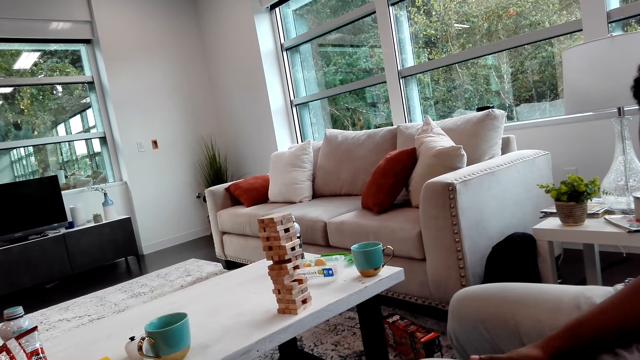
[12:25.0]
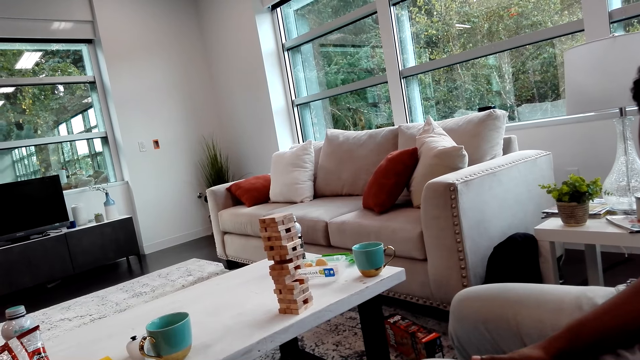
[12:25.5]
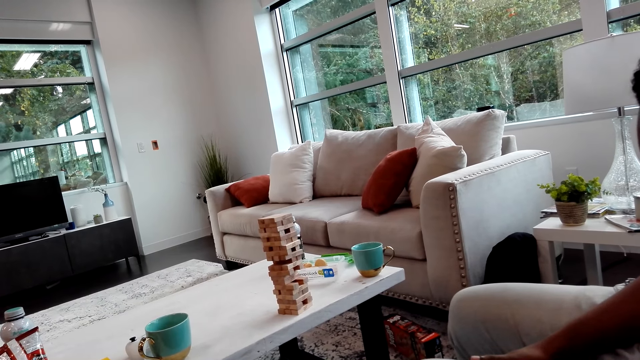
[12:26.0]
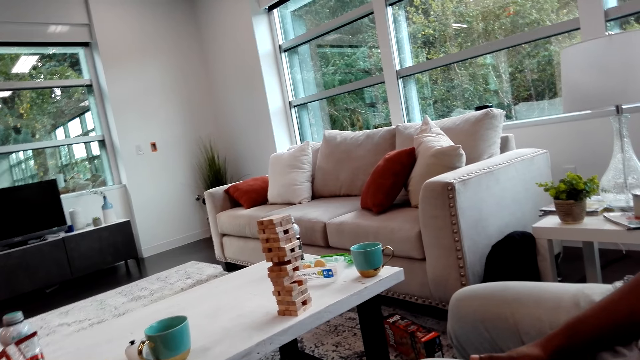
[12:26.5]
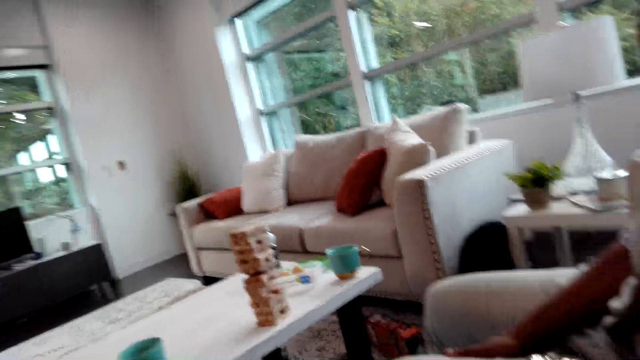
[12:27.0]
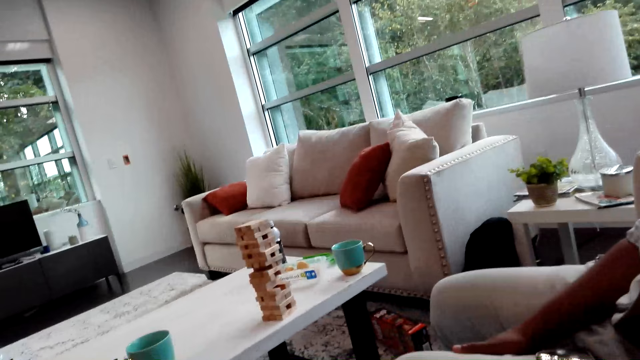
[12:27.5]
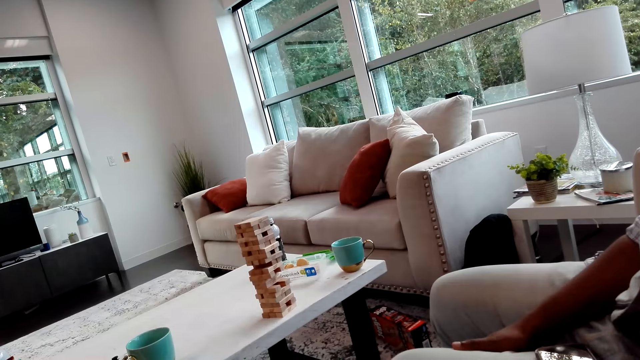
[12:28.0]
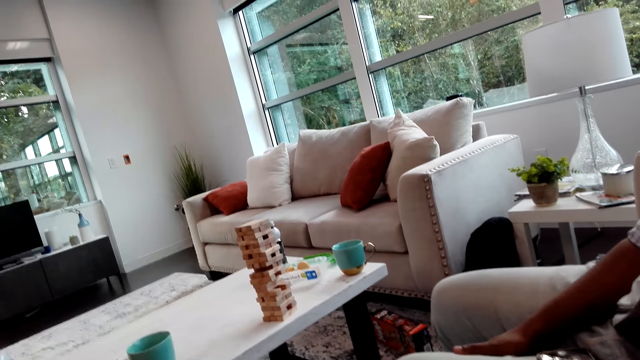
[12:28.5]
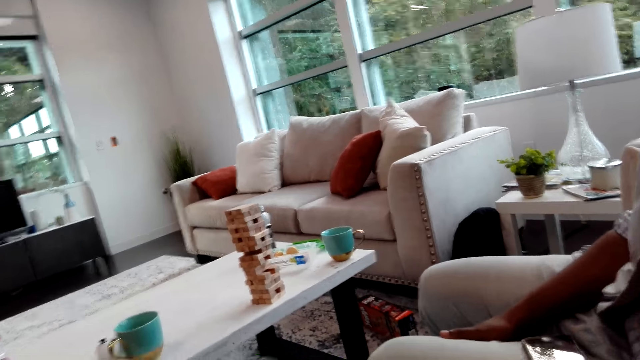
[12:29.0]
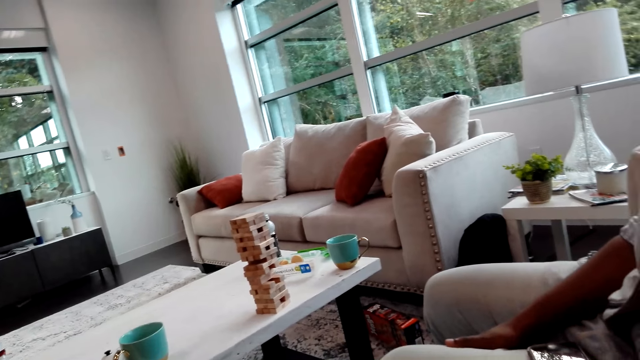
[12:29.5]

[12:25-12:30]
A man puts his phone down.

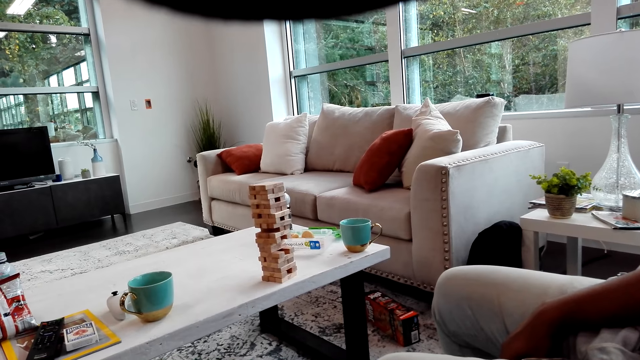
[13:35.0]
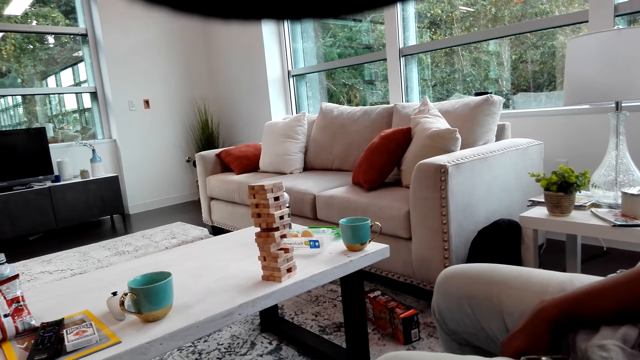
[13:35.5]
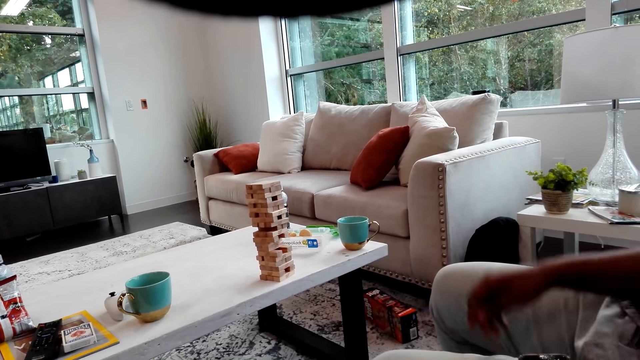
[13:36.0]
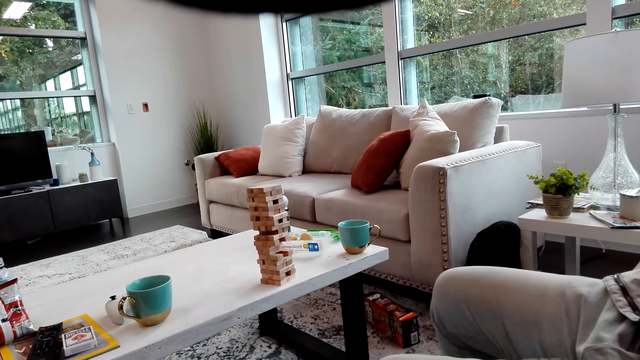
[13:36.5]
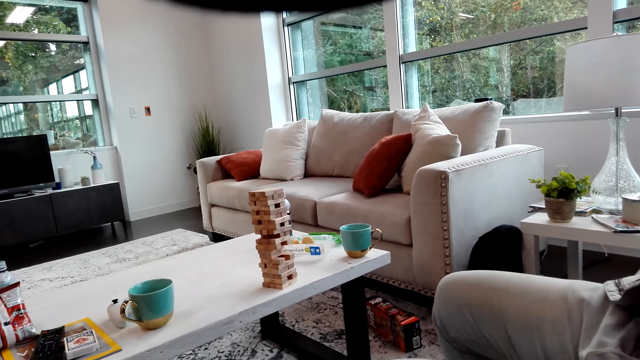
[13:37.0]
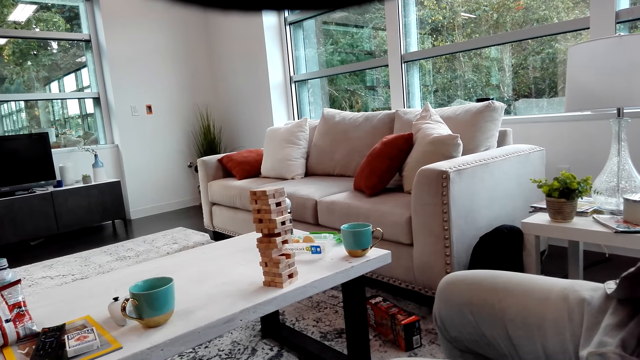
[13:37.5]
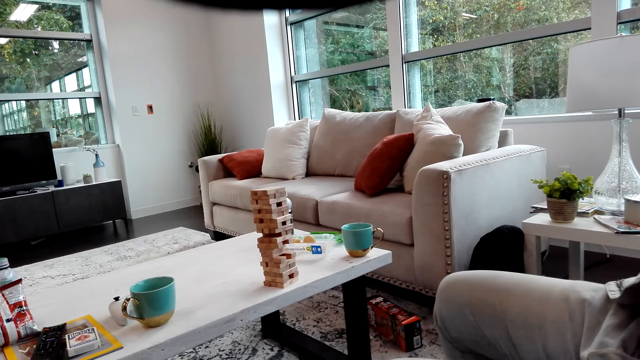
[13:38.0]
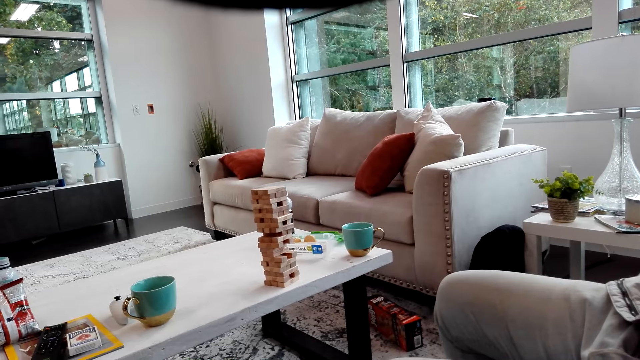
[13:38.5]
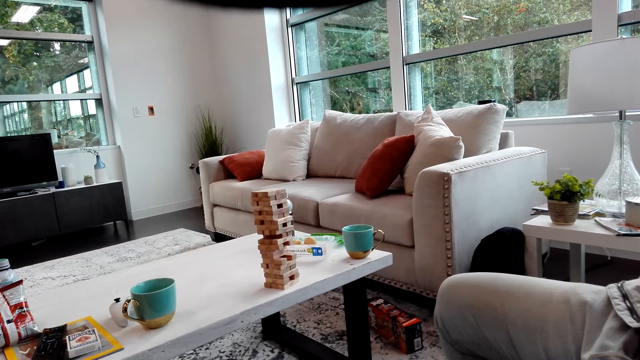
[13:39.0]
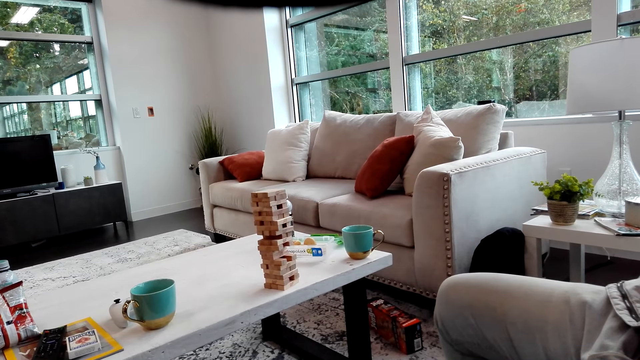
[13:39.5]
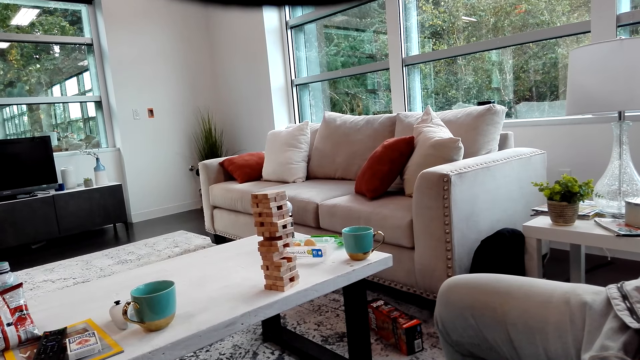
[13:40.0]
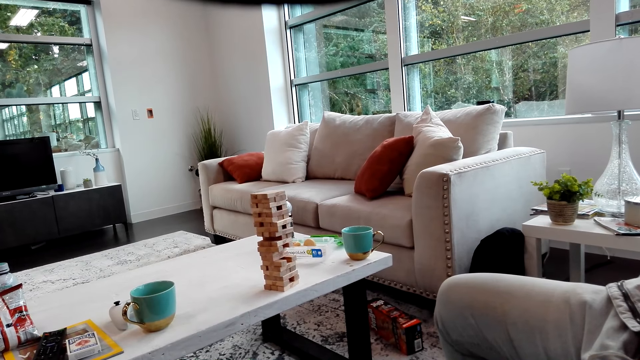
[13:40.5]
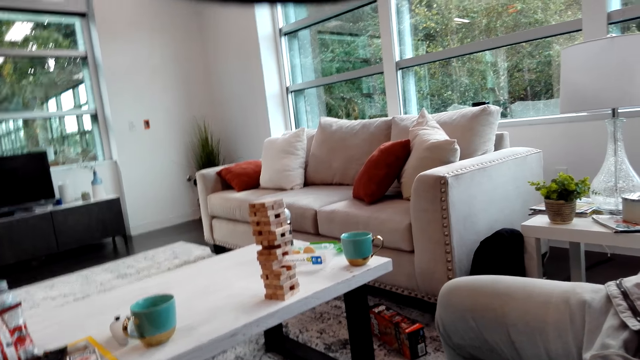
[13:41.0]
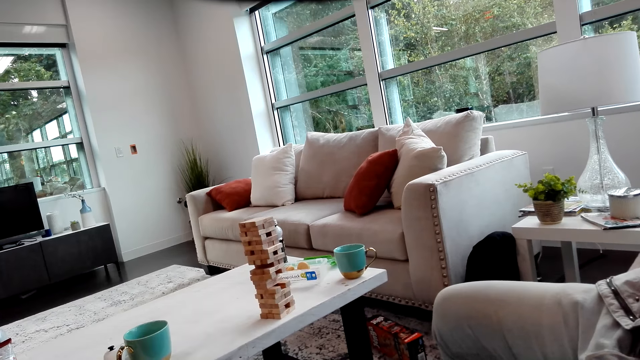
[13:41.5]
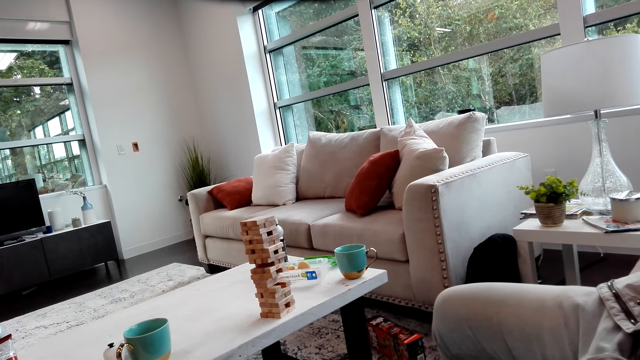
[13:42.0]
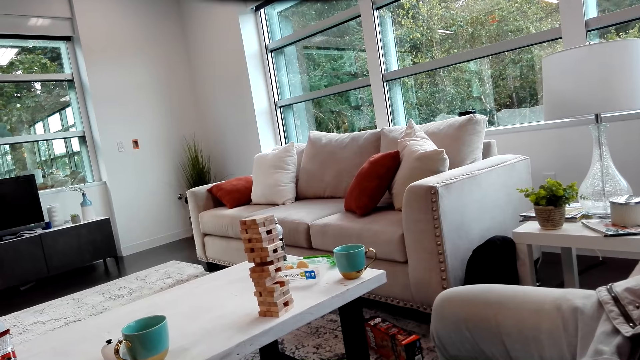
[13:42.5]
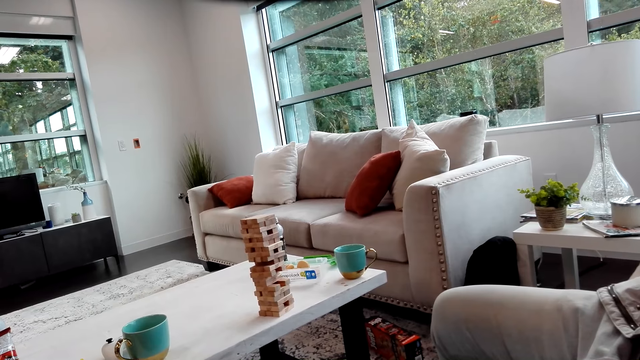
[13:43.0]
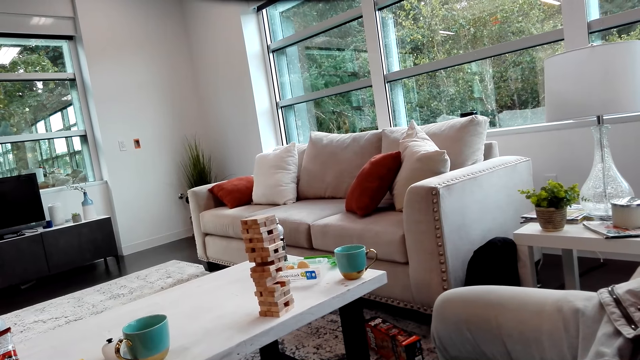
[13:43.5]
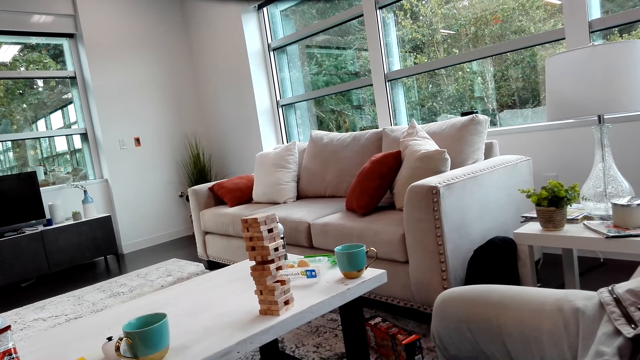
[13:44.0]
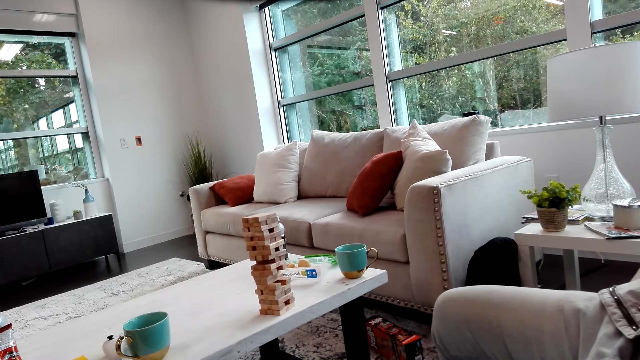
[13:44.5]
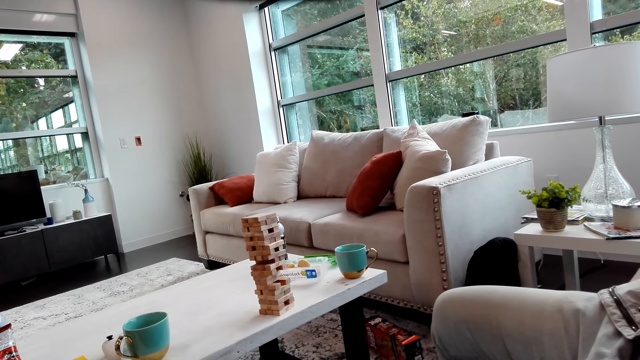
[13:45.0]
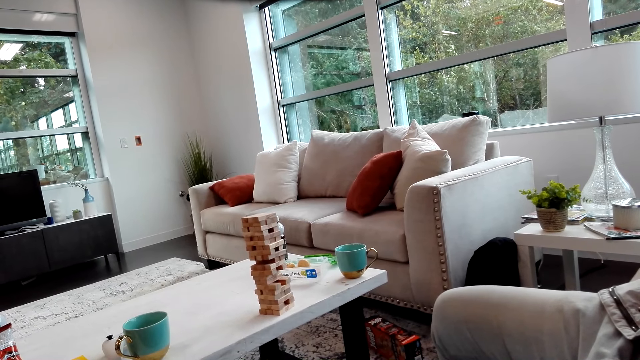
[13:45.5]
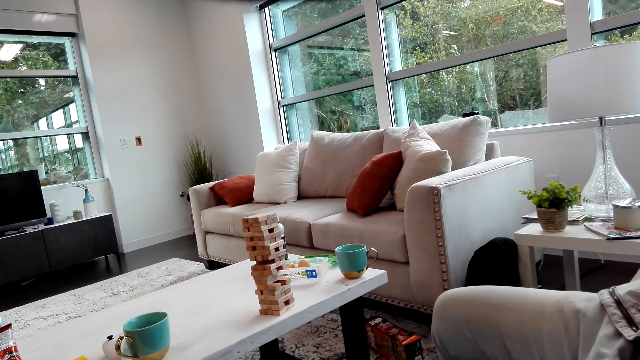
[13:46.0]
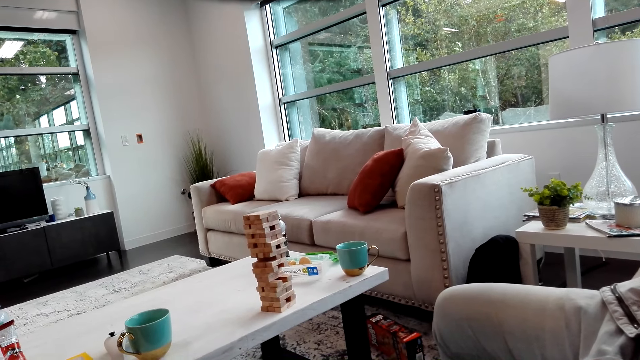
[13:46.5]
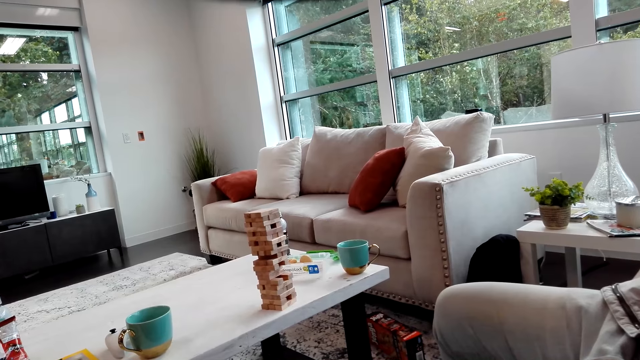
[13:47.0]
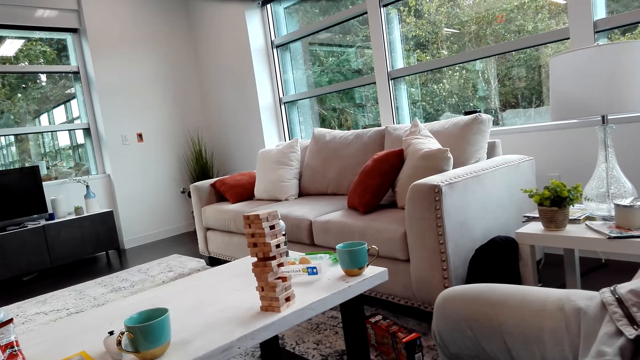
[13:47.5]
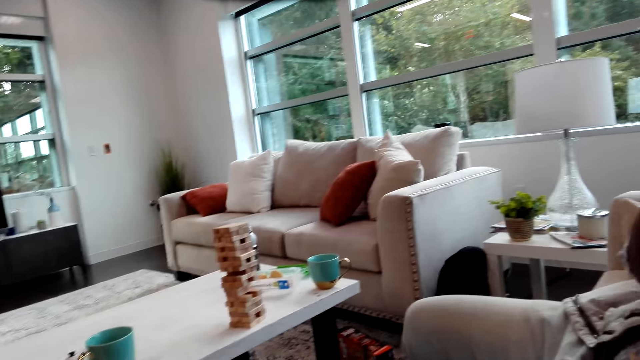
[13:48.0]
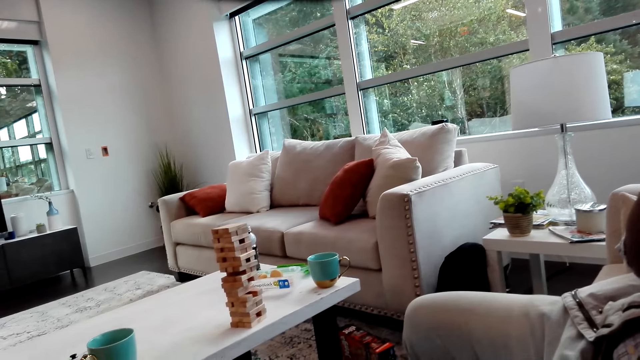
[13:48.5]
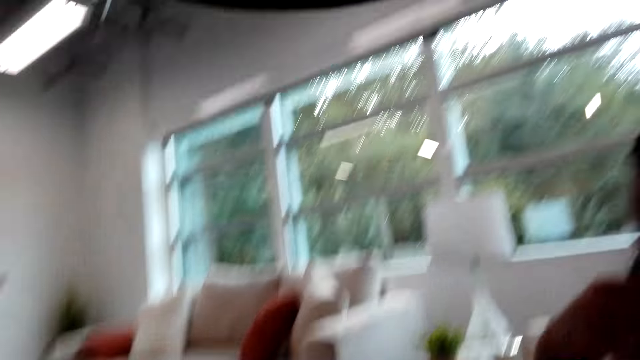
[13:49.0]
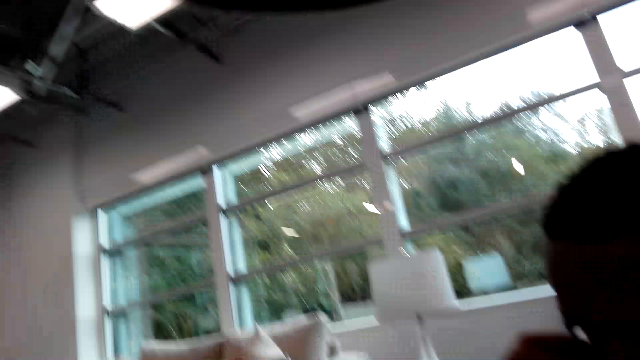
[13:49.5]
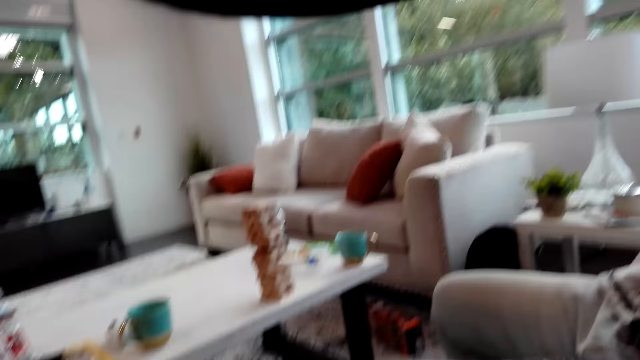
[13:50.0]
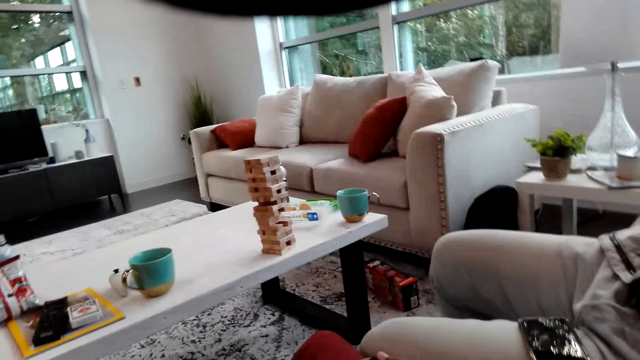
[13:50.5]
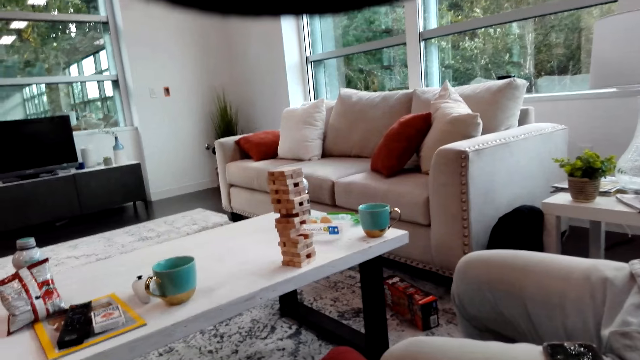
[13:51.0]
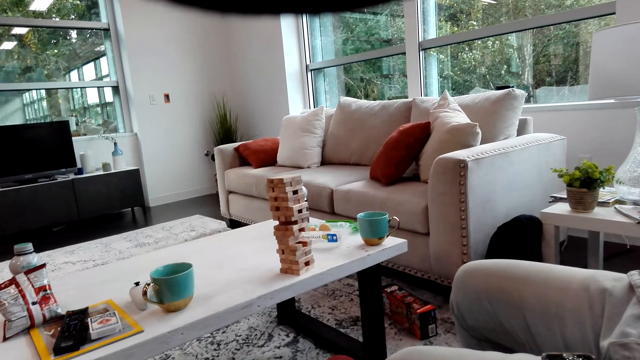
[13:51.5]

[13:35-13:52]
A man raises a hand.
